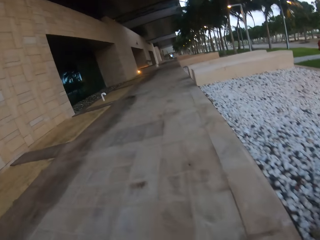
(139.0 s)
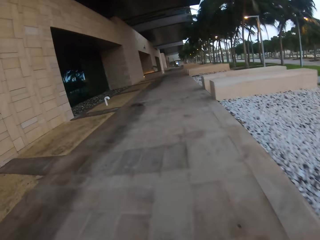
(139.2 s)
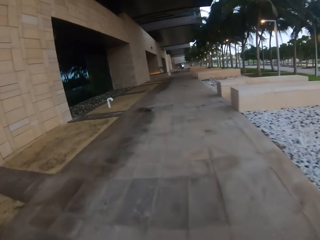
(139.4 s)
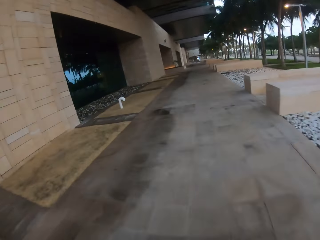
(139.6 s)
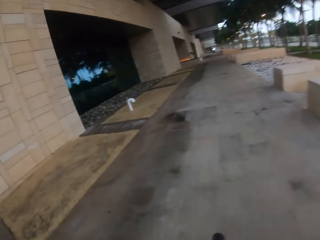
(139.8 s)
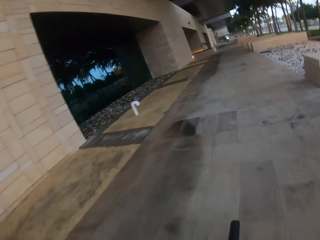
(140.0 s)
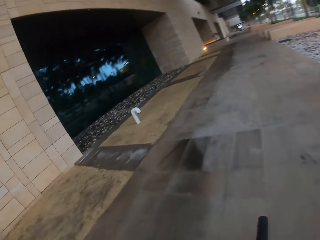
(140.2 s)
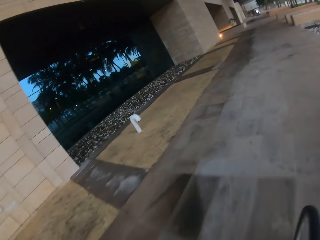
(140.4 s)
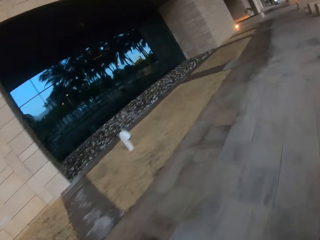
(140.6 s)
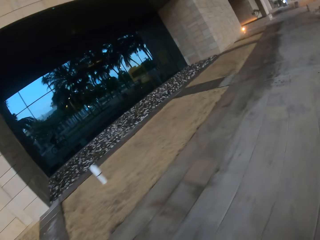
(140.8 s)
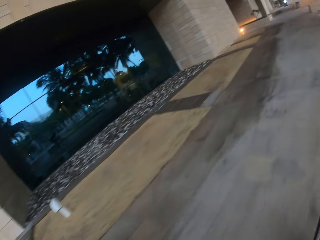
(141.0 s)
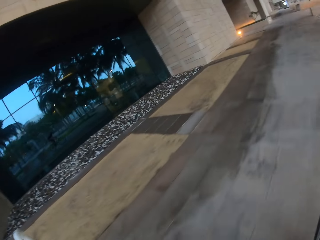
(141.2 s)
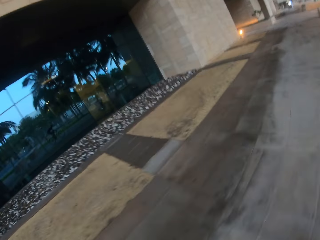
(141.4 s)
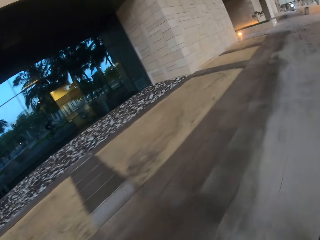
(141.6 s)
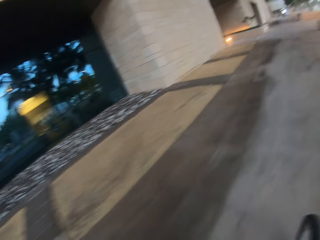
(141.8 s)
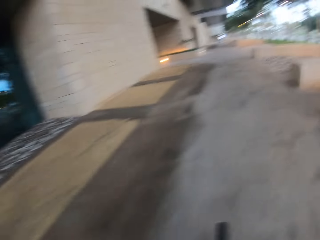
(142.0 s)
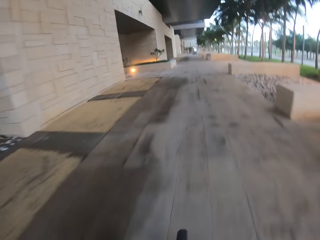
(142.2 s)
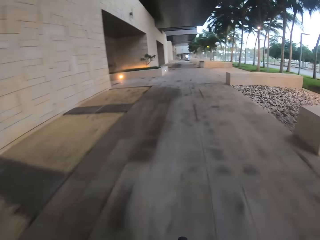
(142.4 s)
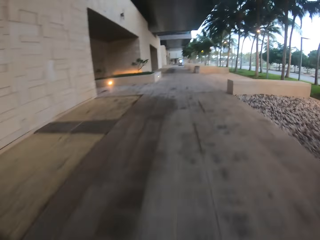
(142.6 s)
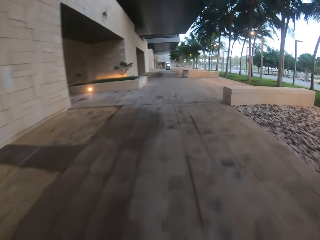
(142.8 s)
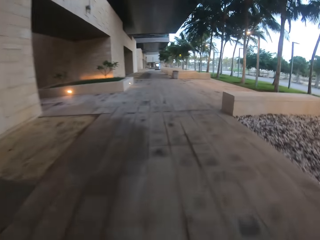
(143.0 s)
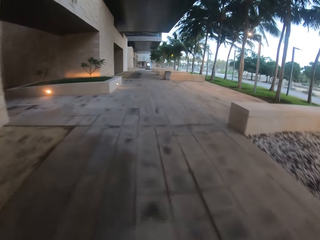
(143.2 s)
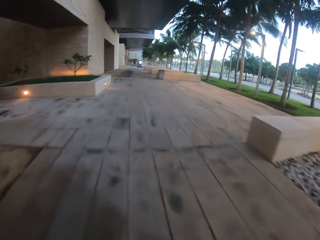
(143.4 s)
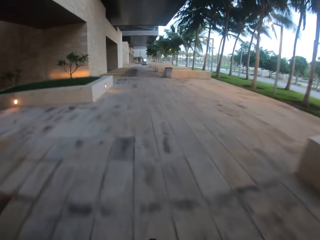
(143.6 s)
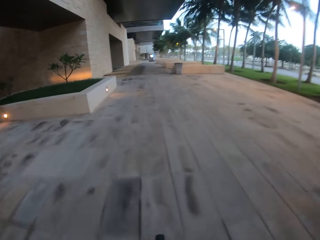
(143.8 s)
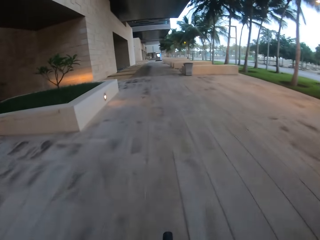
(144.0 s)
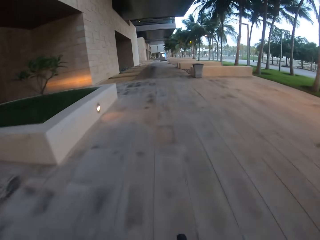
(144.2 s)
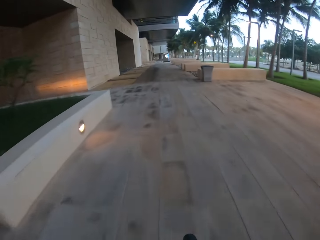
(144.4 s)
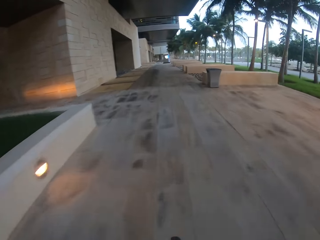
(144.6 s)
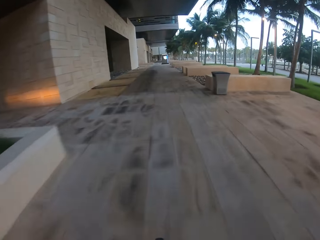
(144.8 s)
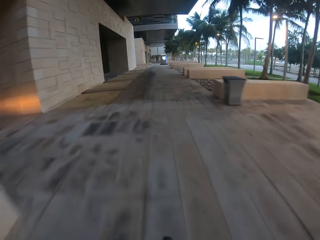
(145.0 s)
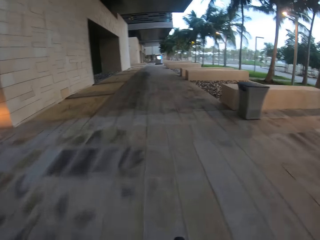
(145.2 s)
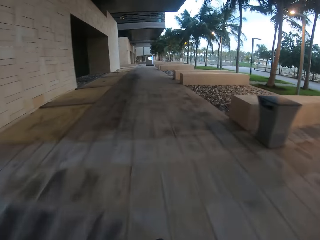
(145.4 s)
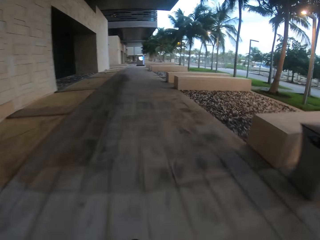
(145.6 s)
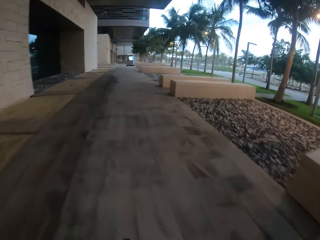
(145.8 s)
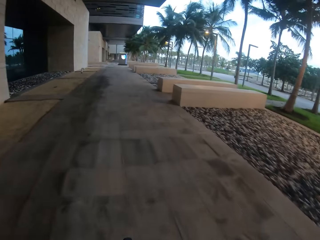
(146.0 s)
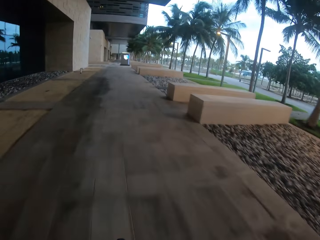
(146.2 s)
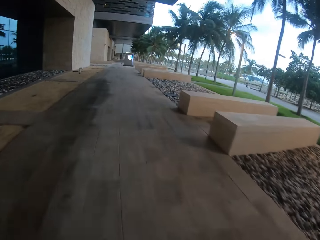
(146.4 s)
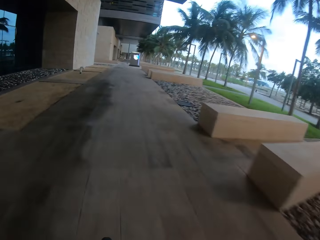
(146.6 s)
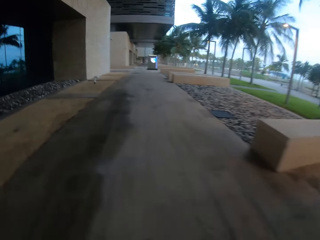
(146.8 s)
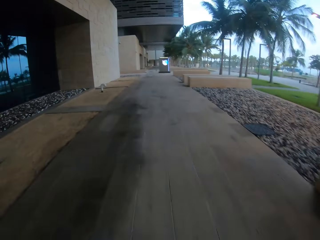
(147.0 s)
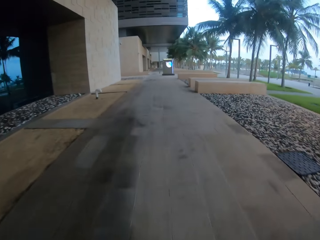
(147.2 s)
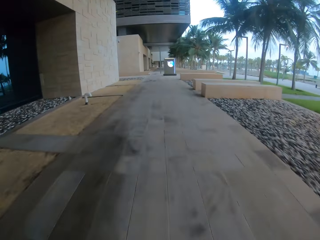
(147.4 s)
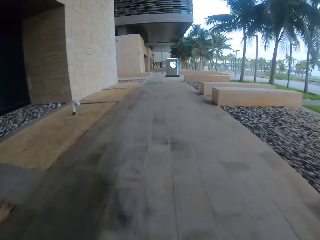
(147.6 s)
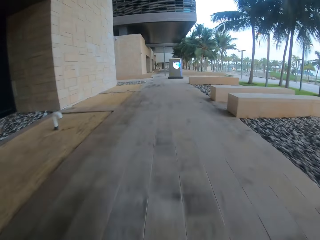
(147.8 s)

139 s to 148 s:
The camera wearer turns to the side. They ride a bicycle on the pavement.

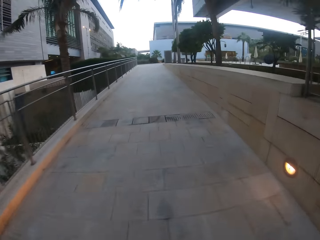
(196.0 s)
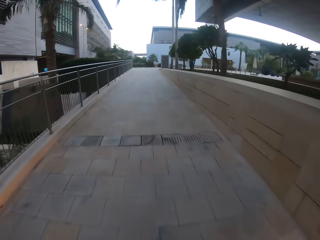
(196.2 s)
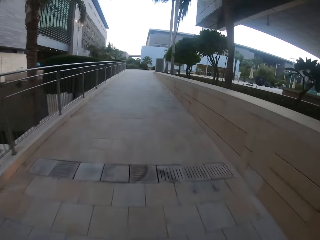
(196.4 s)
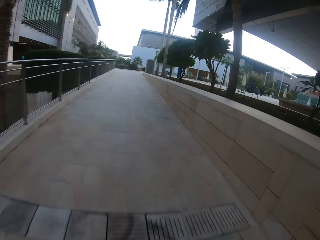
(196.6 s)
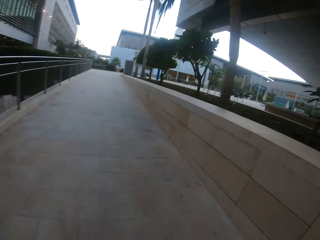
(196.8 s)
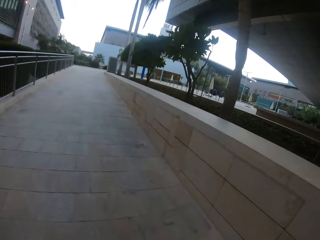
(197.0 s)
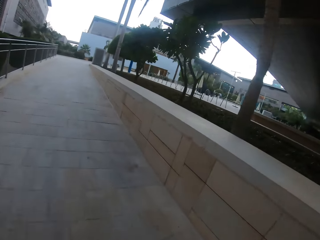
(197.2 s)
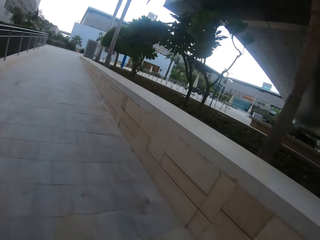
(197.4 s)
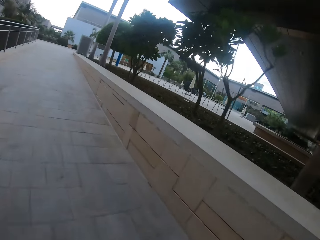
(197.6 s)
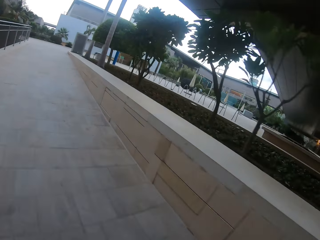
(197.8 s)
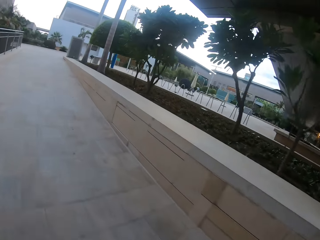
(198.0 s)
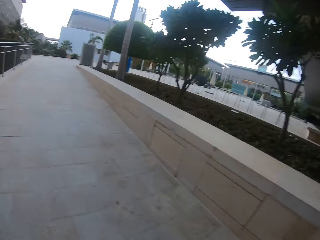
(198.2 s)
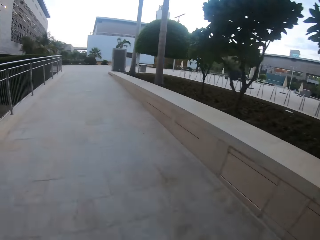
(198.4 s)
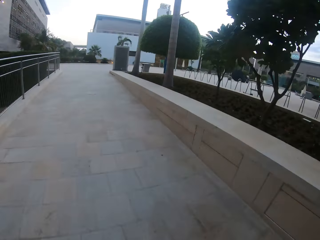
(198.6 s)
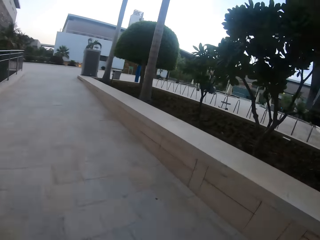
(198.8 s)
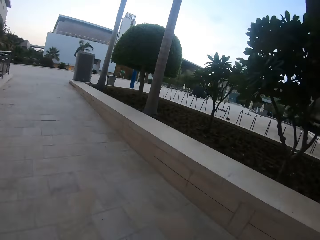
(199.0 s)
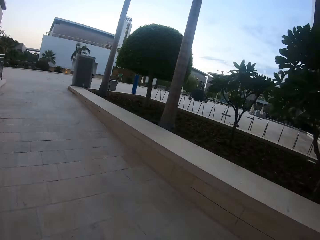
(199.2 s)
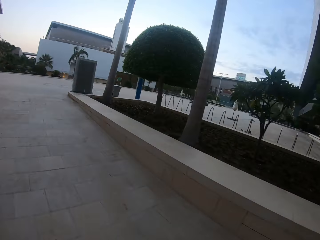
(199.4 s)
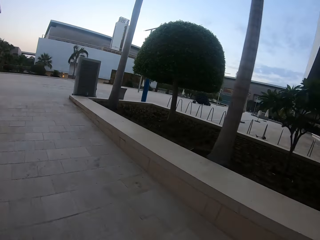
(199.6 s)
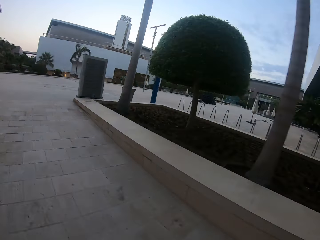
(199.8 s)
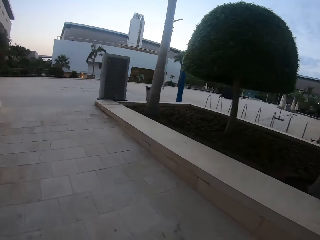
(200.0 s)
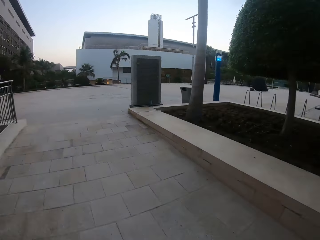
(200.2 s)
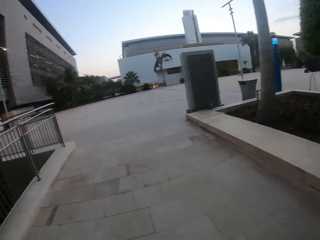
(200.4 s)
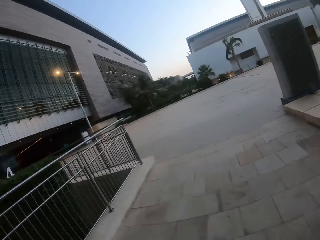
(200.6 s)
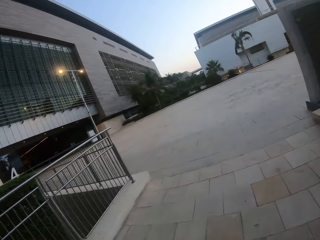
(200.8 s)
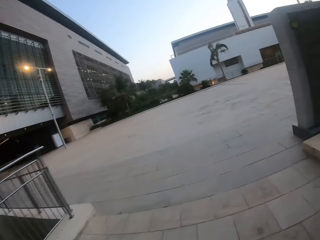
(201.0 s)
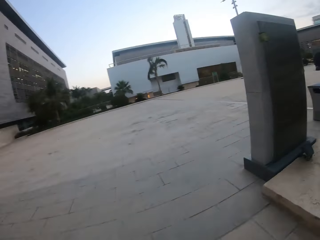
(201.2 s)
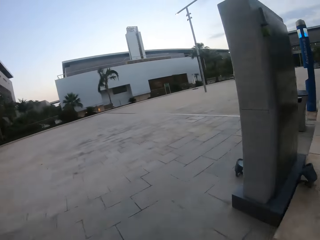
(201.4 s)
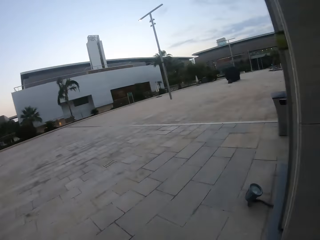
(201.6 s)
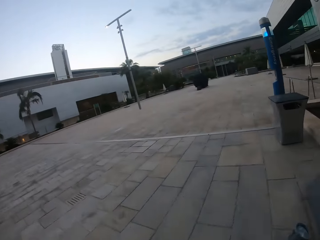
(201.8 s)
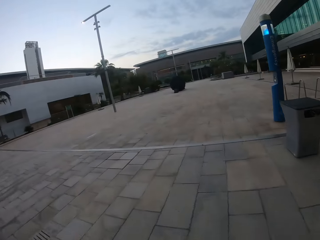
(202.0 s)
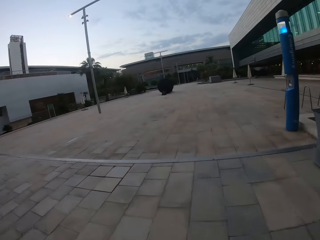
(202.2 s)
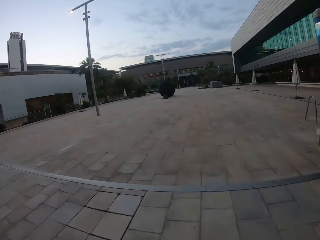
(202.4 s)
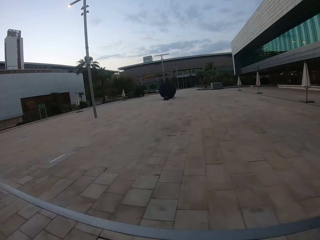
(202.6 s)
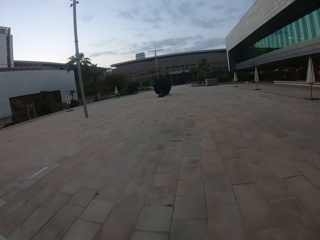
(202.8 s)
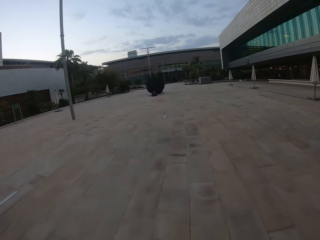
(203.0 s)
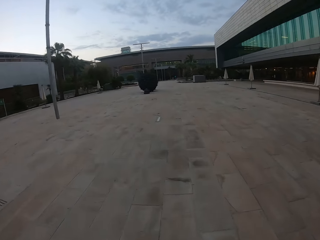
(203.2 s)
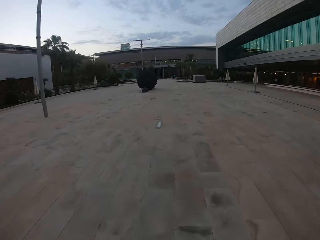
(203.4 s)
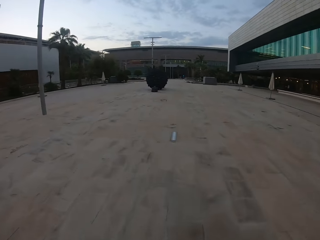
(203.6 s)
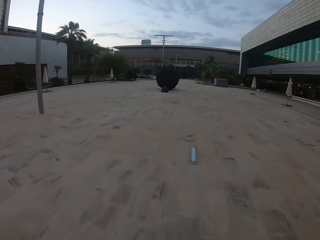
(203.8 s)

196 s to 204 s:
The camera wearer turns to the side. They ride a bicycle on the pavement.

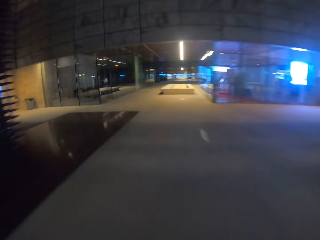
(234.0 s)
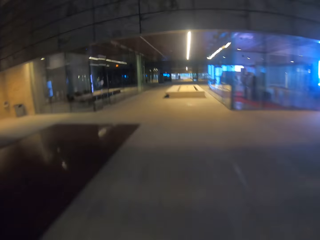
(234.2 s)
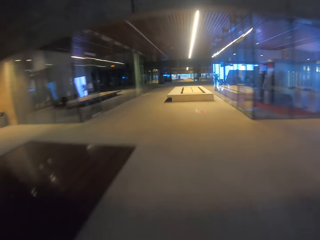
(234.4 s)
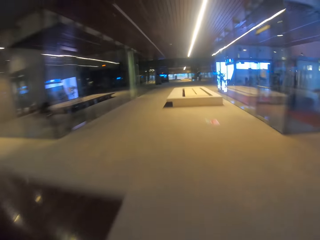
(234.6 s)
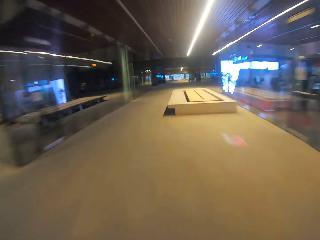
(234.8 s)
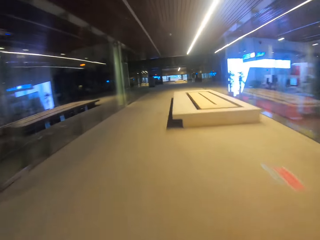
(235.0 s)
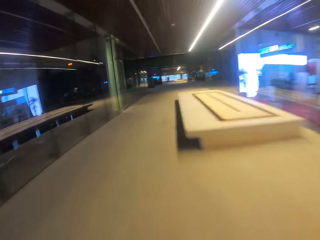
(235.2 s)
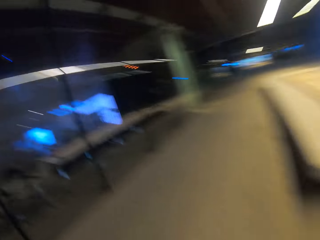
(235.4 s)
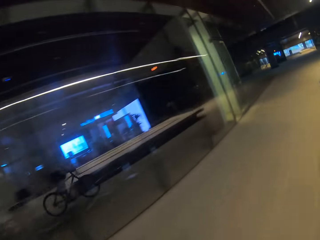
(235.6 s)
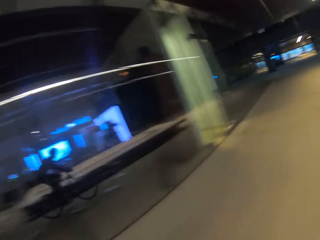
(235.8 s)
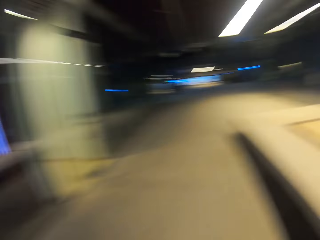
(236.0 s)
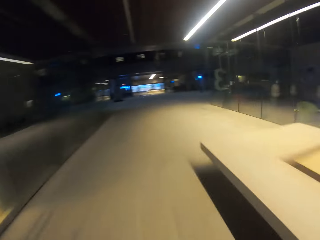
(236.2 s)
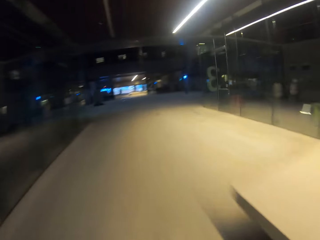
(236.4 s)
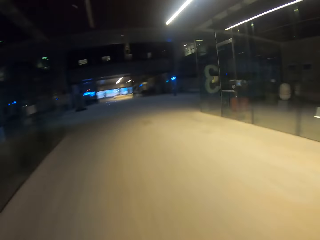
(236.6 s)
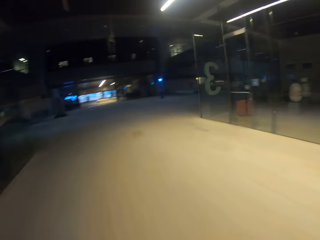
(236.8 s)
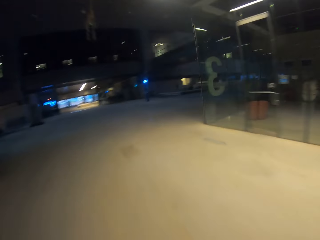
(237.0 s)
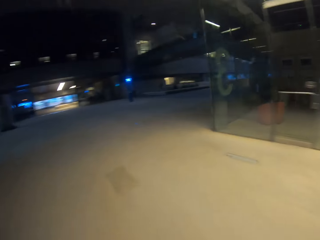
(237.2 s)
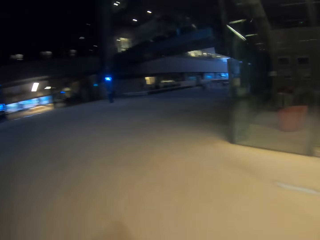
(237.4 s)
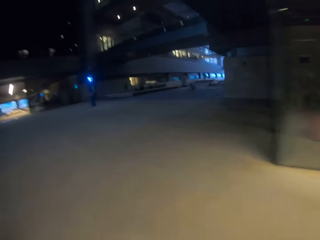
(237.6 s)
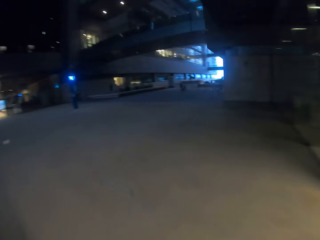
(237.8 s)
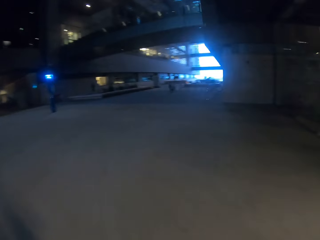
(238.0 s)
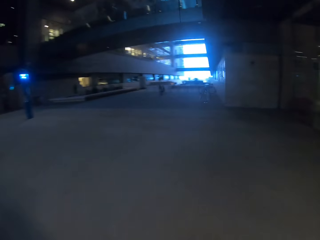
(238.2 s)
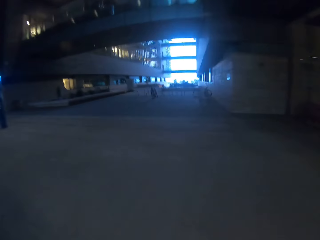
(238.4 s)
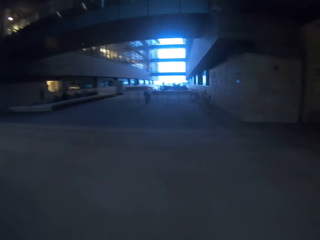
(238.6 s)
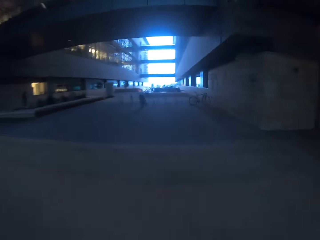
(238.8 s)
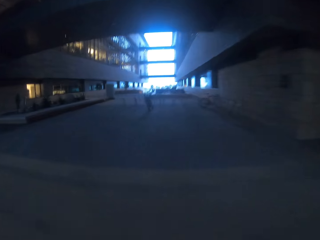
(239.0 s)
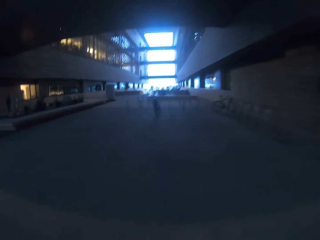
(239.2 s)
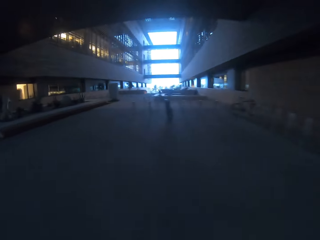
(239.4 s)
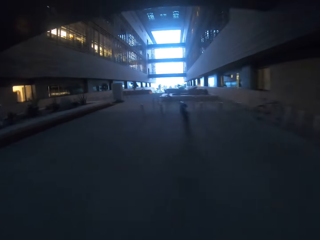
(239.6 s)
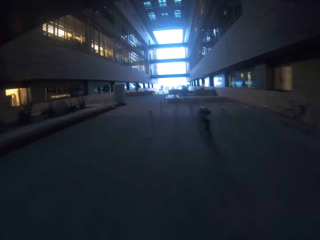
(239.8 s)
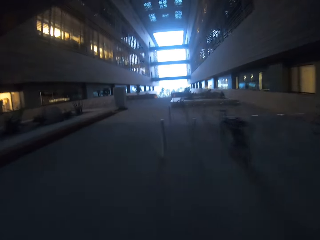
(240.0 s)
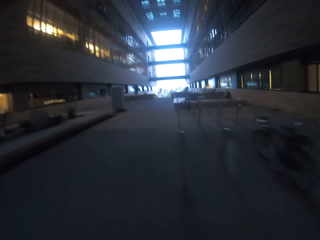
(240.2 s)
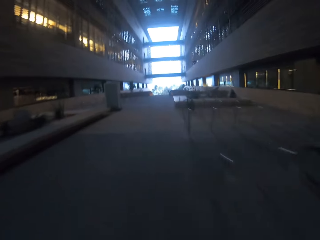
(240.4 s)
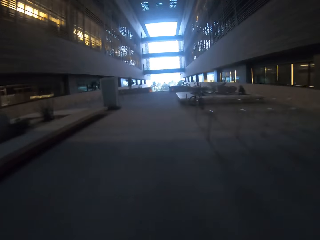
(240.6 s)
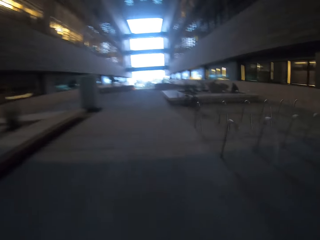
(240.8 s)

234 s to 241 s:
The camera wearer turns to the side. They ride a bicycle on the pavement.
